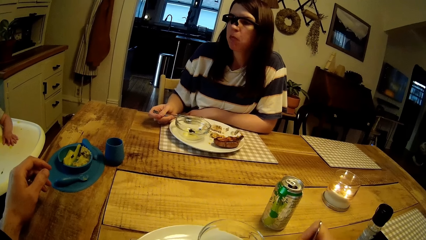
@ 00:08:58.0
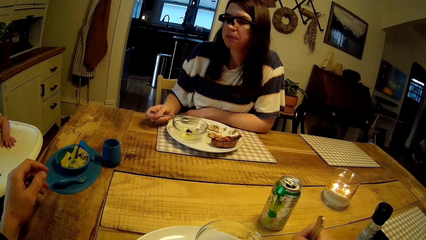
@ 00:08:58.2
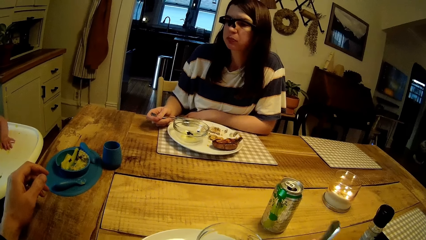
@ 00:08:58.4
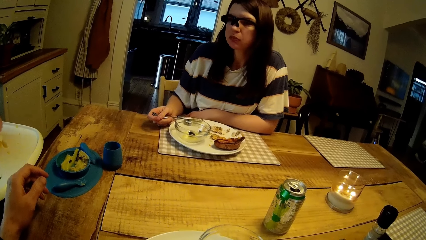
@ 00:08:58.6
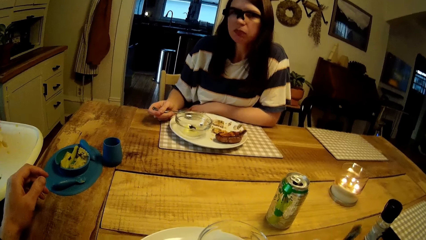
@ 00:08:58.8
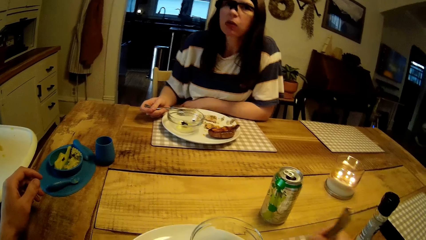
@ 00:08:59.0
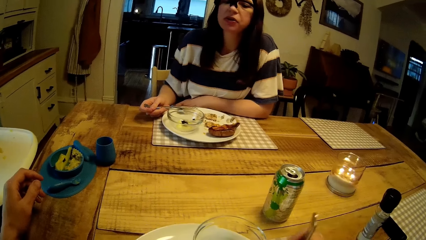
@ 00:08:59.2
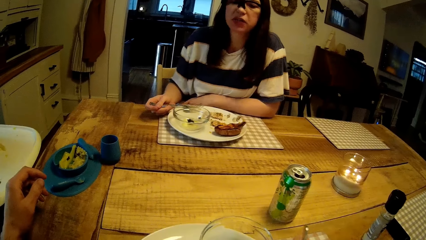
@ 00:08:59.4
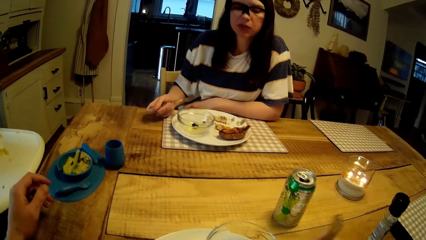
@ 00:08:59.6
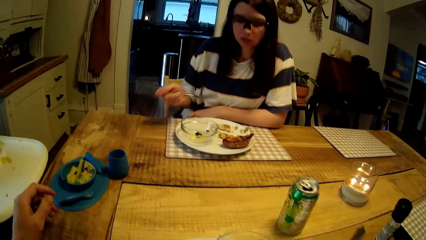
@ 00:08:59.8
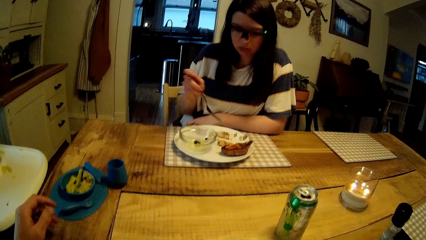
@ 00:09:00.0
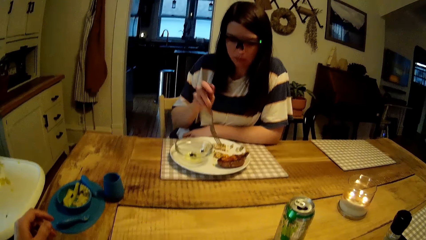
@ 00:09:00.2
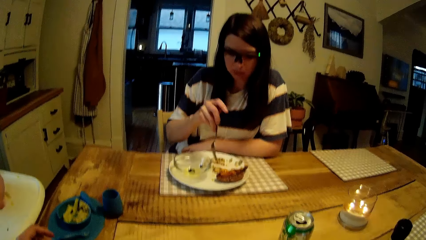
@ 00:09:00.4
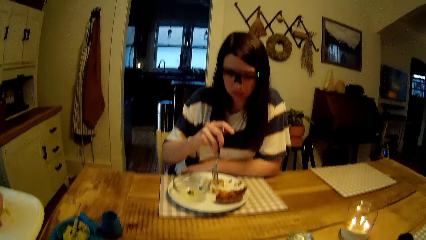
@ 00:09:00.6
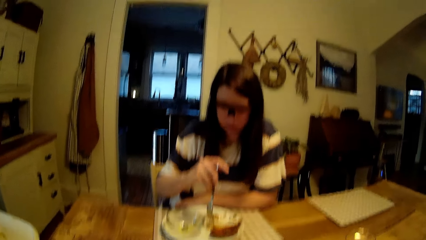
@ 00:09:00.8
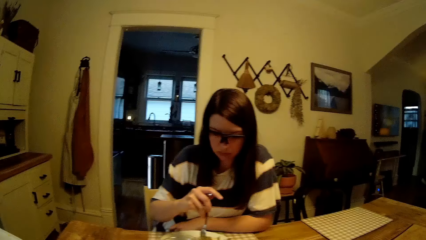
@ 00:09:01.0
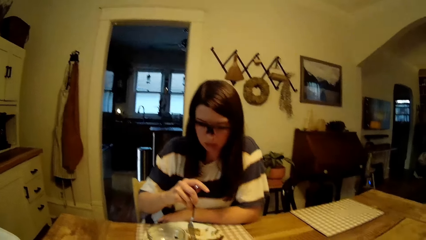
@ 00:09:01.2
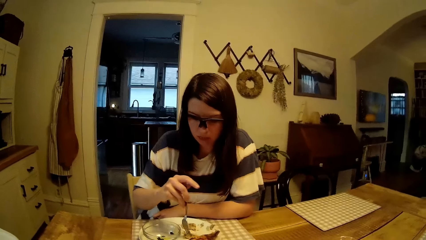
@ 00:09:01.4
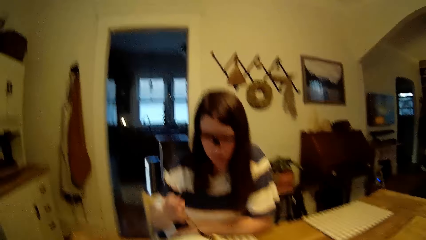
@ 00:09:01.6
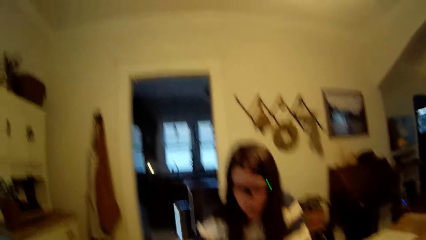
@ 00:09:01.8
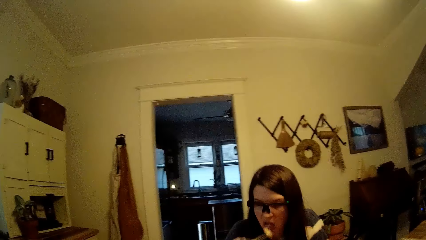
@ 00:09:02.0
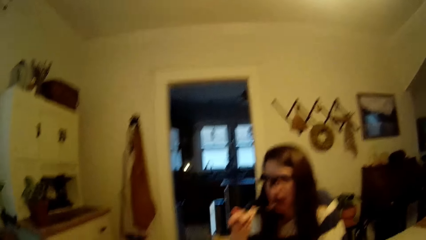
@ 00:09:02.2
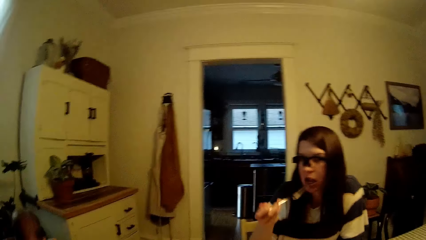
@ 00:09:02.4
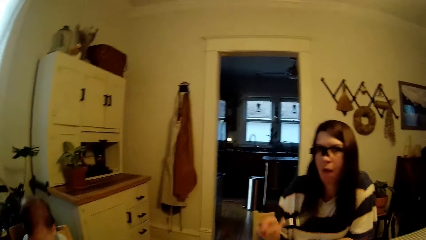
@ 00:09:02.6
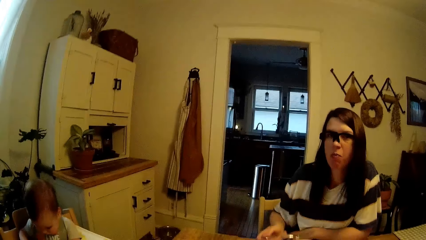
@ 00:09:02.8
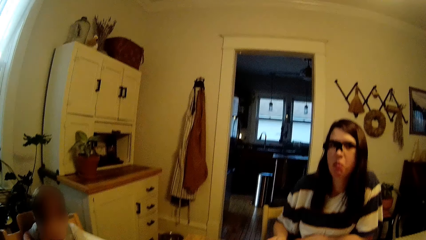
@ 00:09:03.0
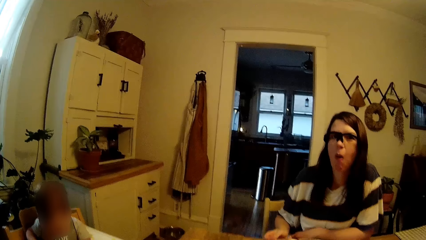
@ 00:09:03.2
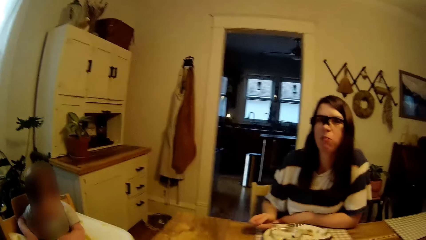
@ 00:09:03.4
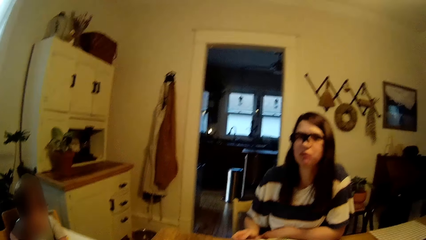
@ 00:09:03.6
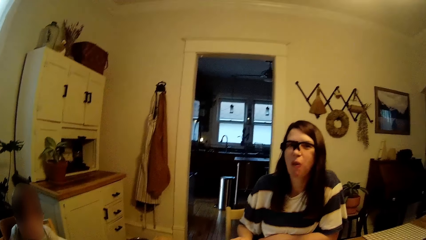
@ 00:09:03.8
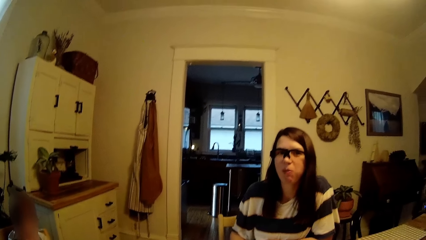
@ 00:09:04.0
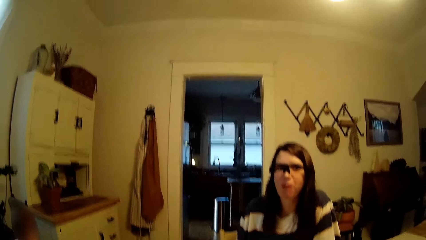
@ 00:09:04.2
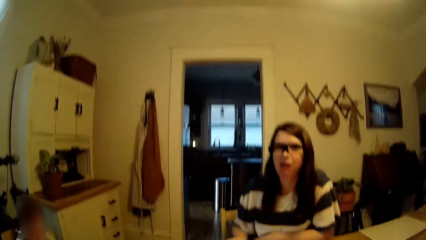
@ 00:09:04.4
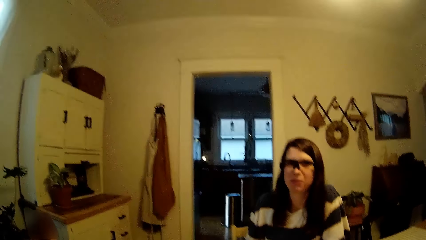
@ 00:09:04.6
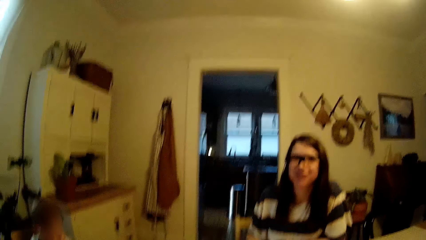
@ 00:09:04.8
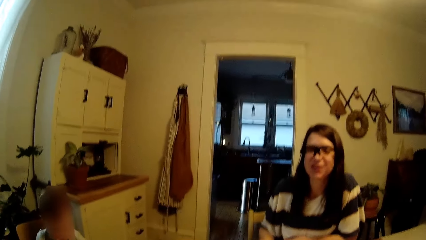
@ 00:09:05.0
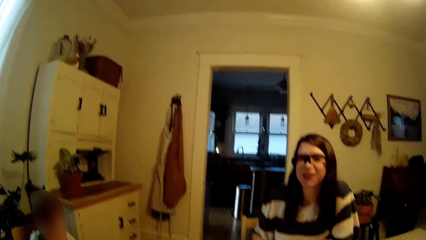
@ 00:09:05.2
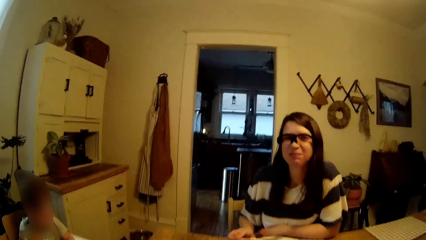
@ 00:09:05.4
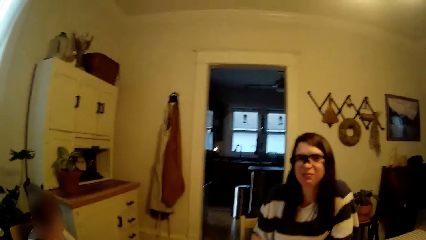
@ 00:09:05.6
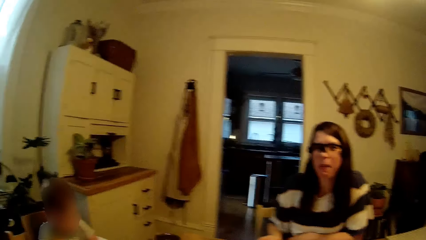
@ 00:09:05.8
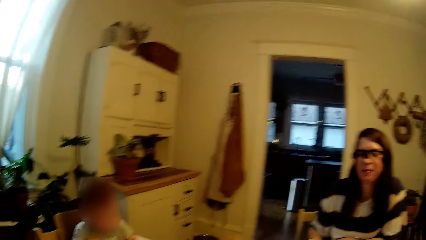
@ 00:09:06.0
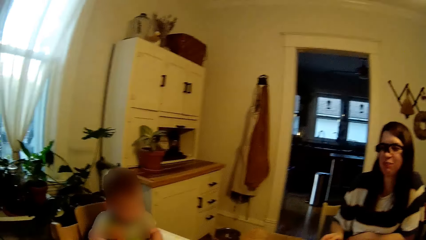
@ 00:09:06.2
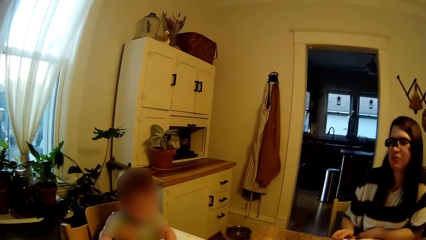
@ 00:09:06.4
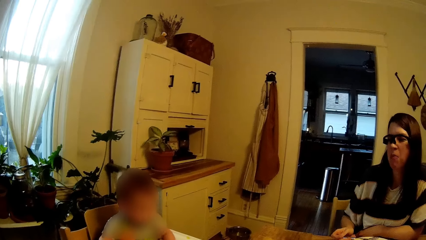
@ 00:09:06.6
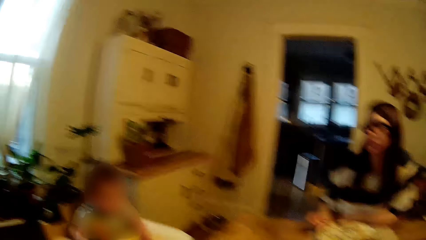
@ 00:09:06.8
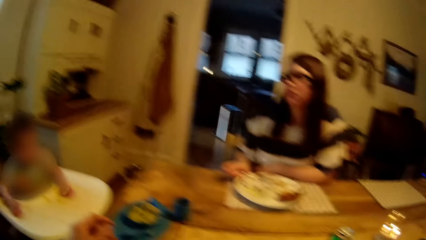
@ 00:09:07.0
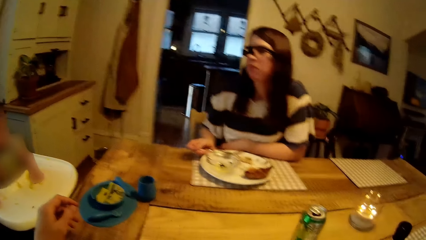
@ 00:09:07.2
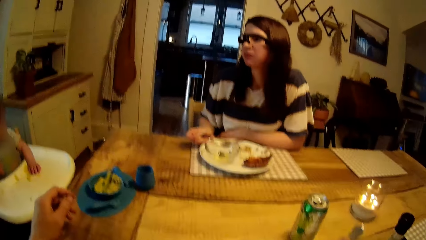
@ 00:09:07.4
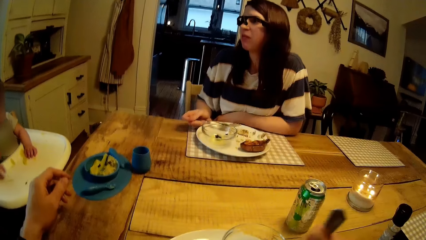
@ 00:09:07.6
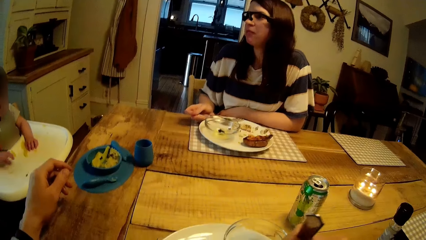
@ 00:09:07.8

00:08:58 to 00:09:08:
The camera wearer interacts with the woman. The woman converses. The woman takes the food.

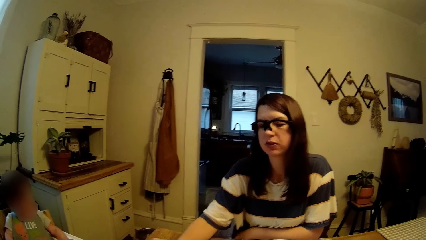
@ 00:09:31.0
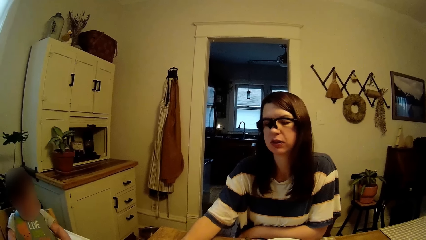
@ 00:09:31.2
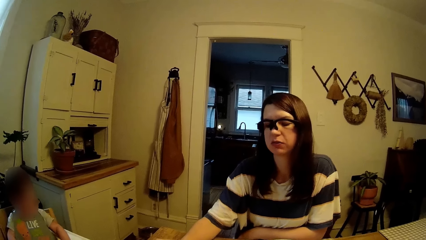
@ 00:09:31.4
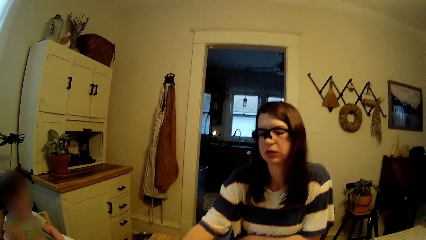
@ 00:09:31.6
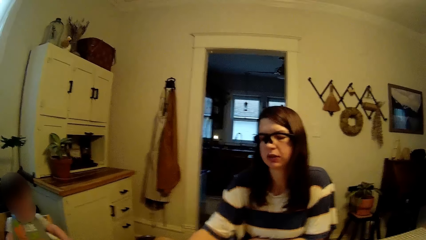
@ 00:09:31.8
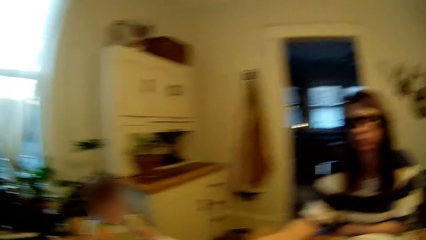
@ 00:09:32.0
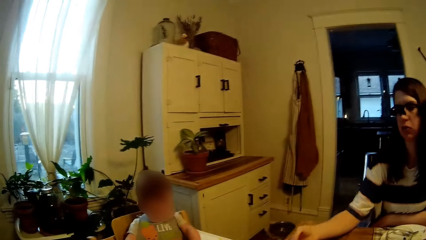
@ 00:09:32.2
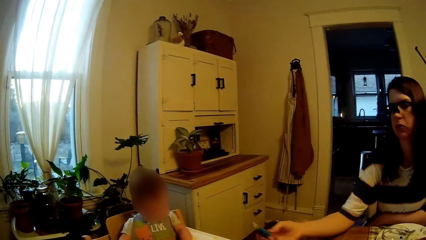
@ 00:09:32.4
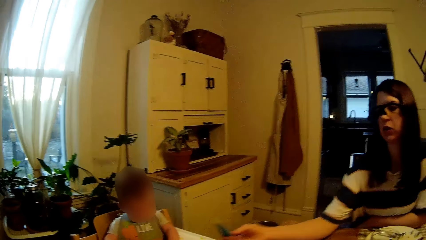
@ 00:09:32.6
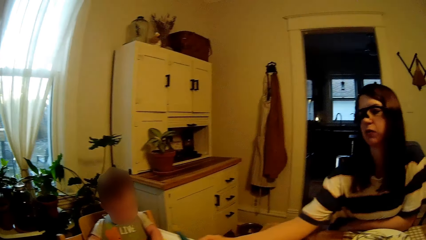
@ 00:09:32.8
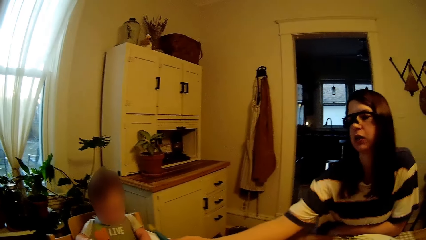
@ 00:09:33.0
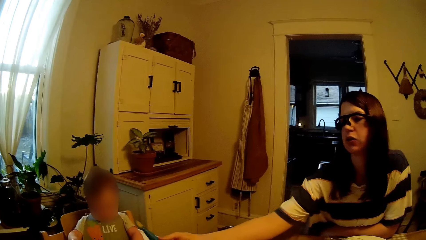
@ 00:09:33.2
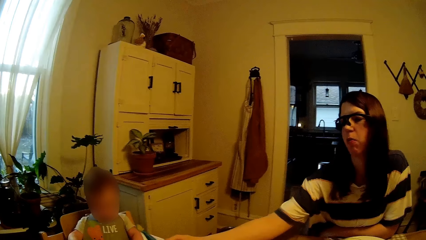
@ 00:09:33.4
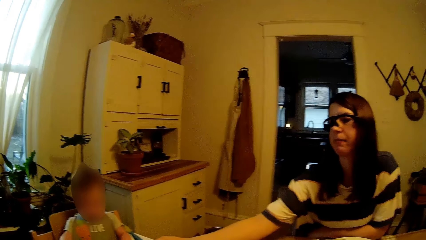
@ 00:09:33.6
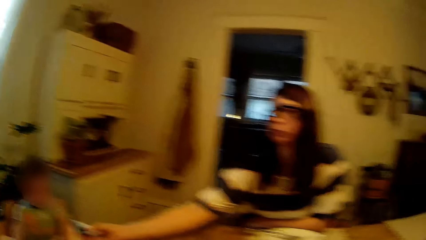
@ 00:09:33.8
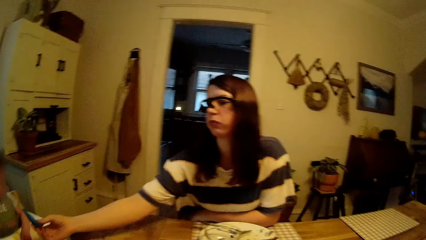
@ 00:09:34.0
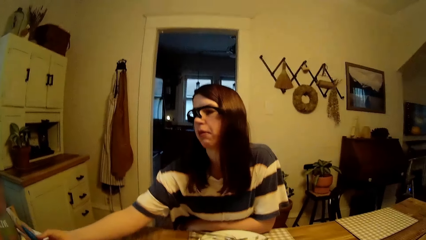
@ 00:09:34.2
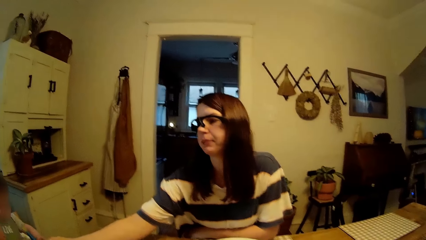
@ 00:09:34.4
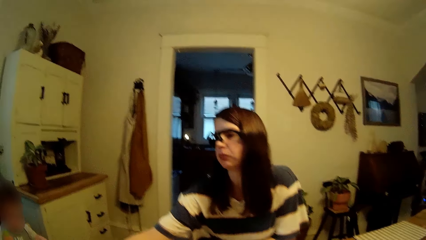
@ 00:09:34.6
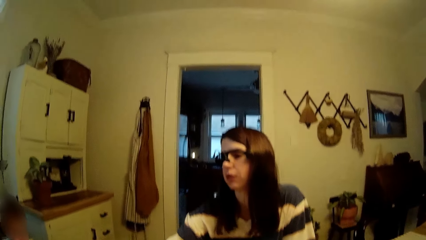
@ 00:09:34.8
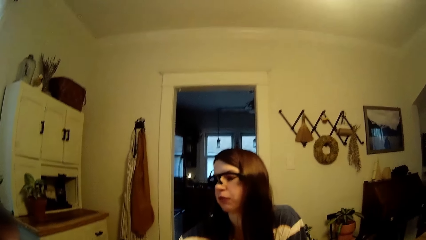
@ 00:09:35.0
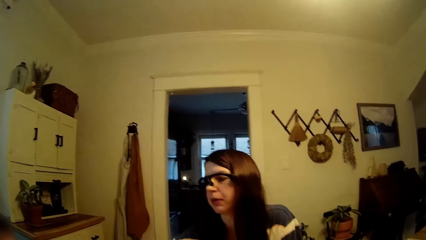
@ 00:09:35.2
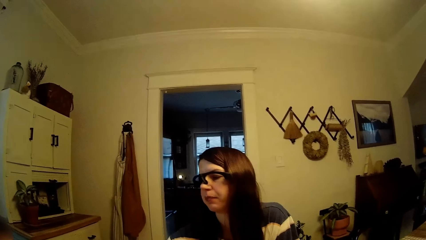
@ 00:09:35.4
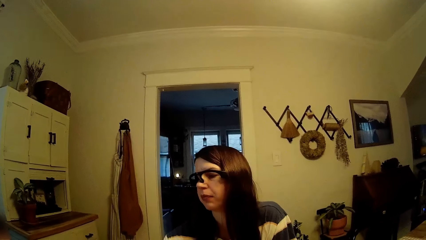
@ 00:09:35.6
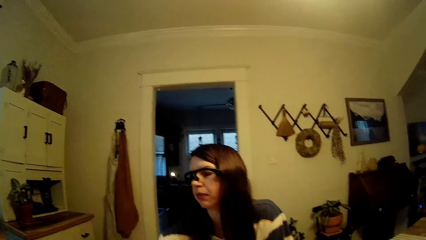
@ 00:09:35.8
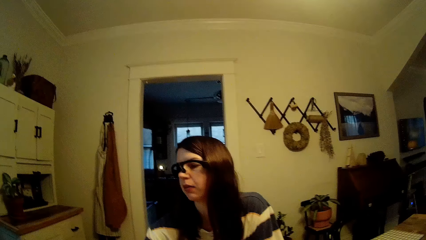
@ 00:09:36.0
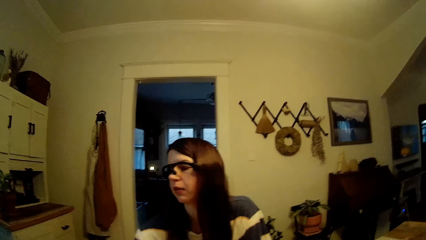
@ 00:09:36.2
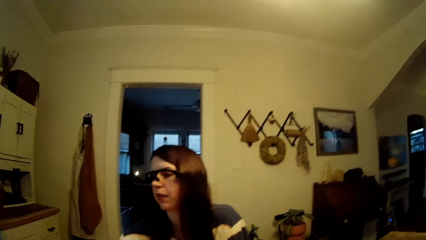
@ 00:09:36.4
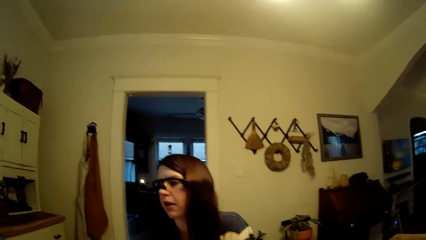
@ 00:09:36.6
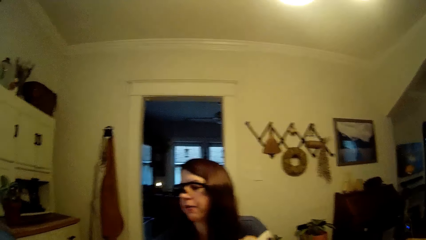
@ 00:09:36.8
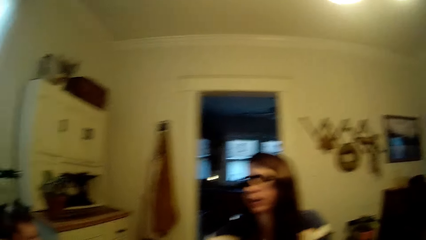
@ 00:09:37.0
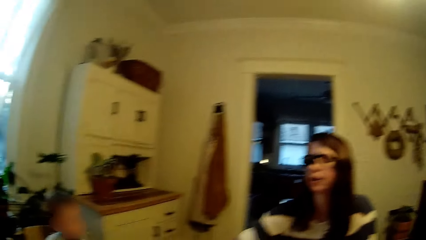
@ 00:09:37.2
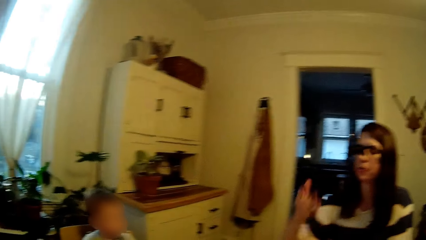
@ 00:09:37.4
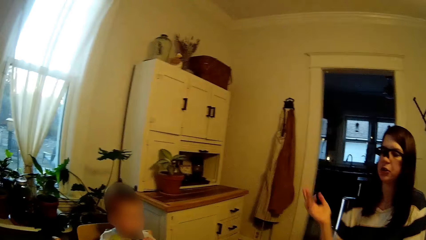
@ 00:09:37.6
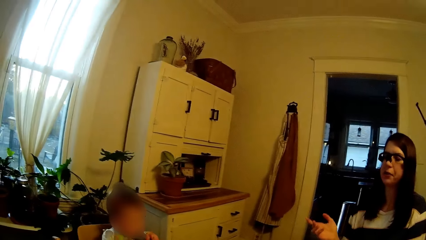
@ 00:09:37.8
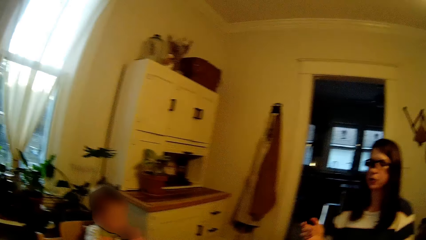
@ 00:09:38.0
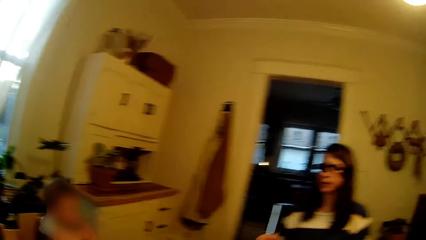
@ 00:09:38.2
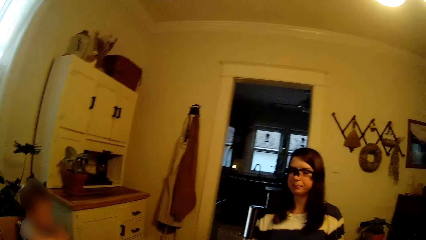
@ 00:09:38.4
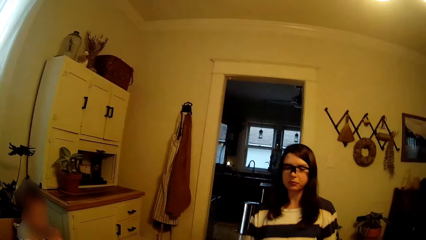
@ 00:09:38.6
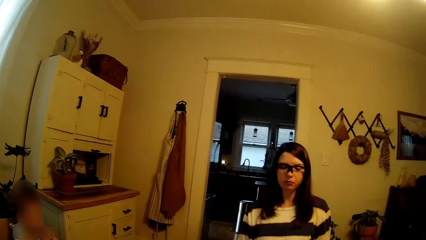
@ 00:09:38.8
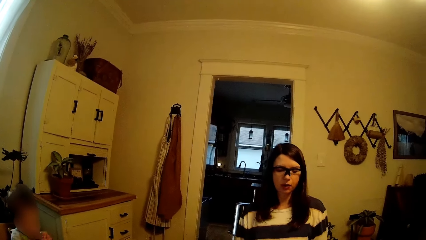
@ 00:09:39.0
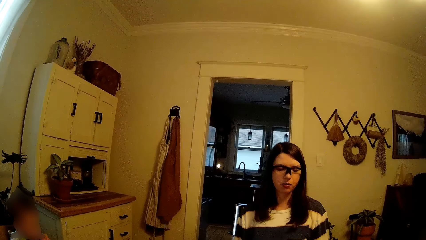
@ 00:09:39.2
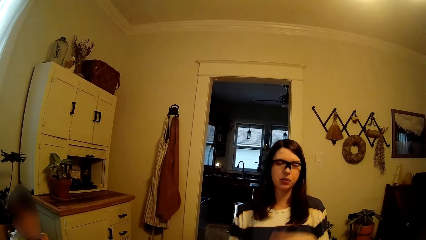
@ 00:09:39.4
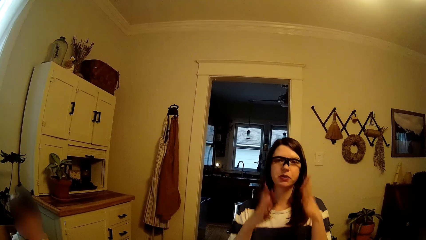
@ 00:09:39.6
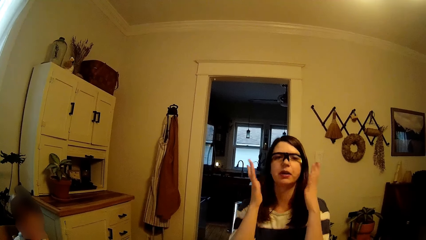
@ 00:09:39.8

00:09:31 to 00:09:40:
The camera wearer talks with the woman. The woman passes a spoon to a baby with her right hand. The woman moves the hand. The camera wearer looks around.
